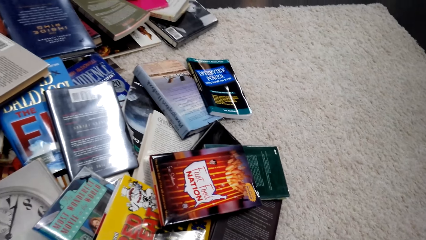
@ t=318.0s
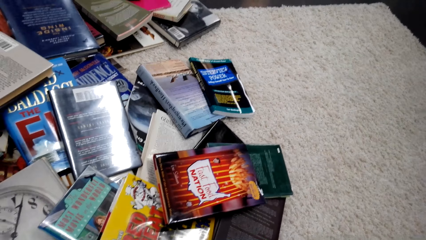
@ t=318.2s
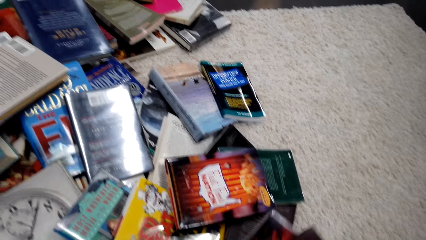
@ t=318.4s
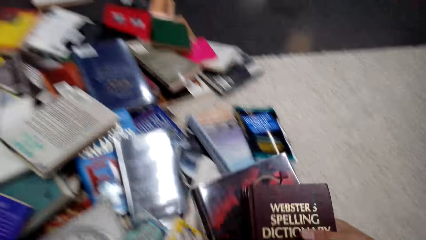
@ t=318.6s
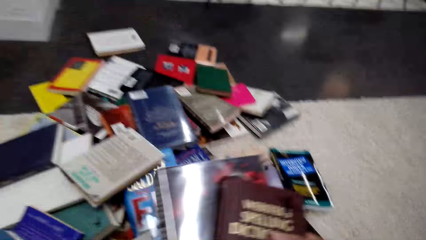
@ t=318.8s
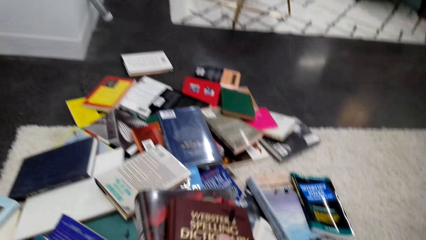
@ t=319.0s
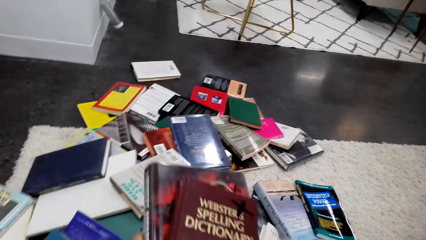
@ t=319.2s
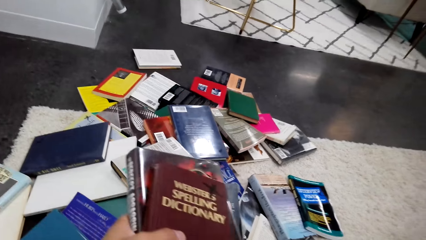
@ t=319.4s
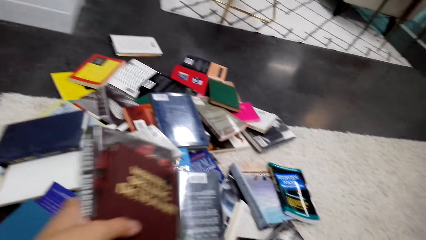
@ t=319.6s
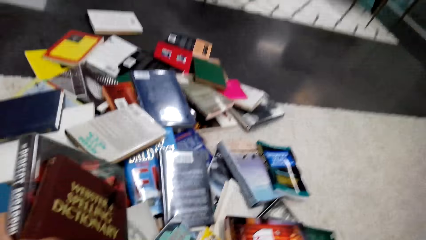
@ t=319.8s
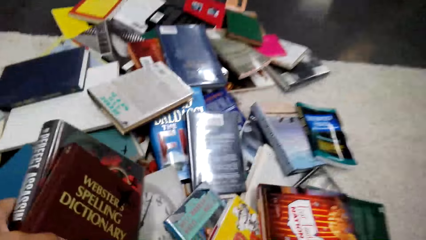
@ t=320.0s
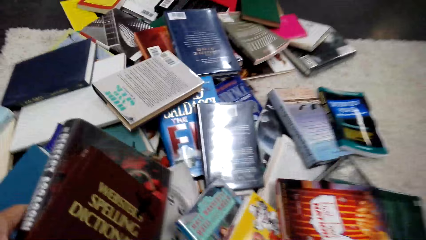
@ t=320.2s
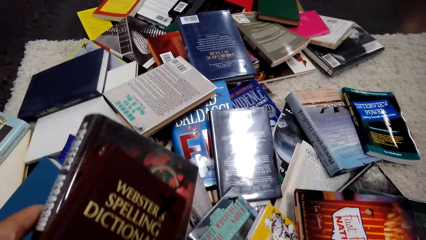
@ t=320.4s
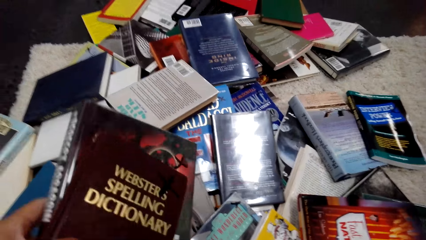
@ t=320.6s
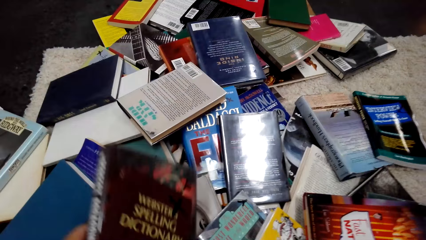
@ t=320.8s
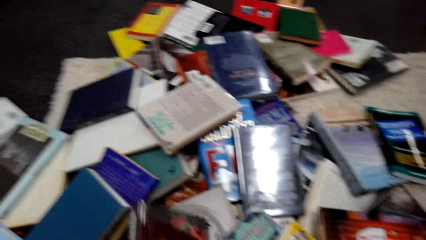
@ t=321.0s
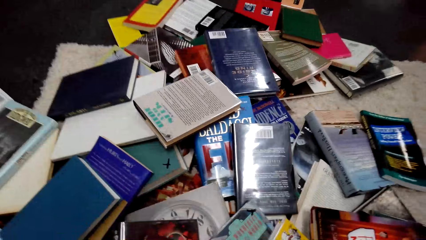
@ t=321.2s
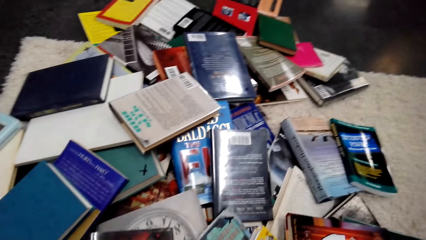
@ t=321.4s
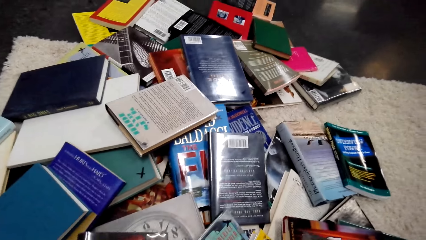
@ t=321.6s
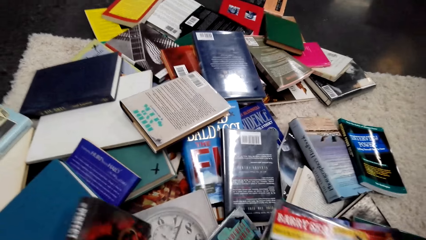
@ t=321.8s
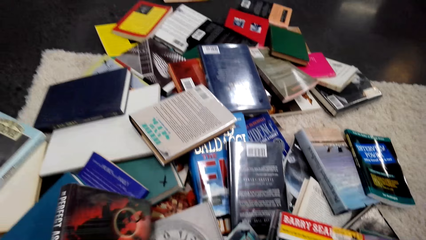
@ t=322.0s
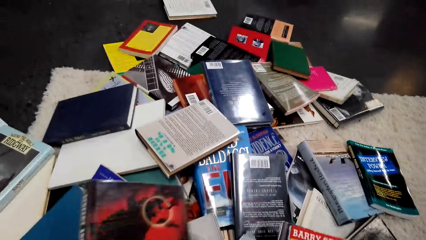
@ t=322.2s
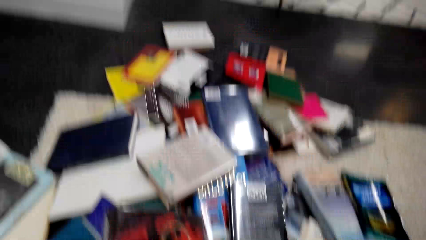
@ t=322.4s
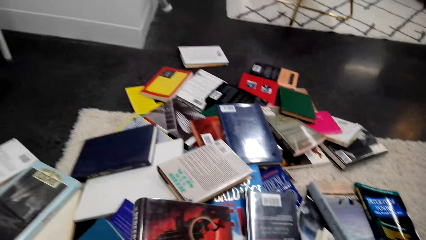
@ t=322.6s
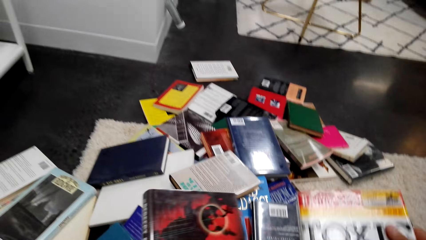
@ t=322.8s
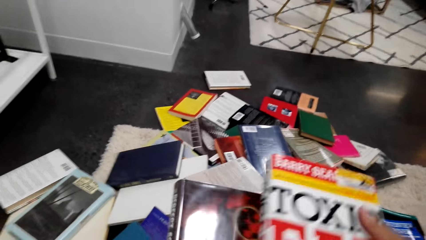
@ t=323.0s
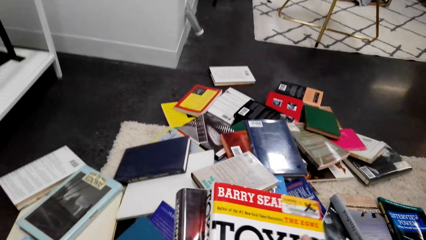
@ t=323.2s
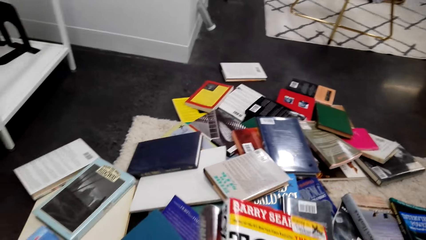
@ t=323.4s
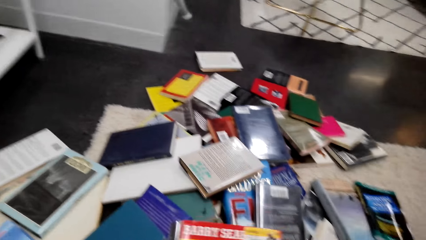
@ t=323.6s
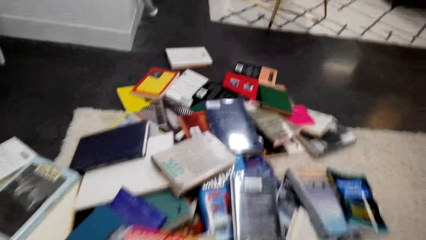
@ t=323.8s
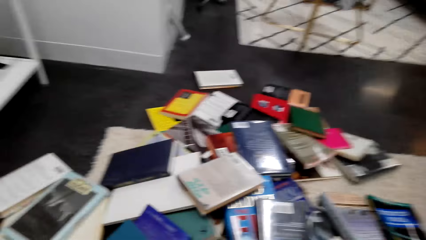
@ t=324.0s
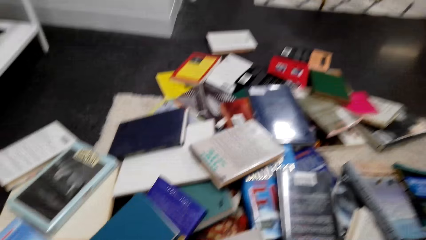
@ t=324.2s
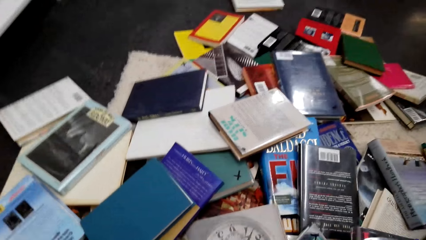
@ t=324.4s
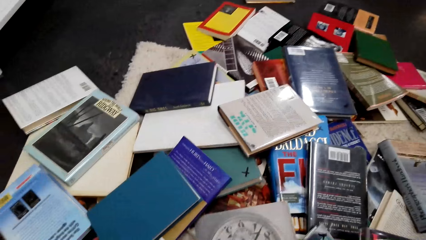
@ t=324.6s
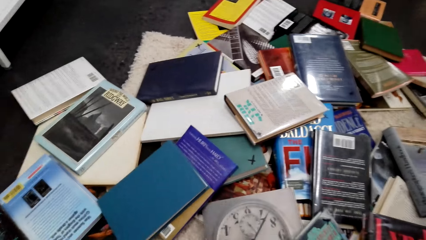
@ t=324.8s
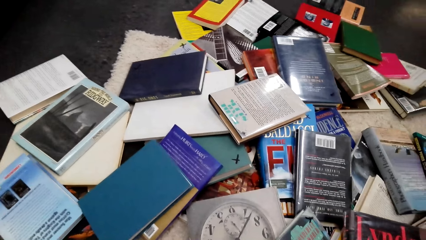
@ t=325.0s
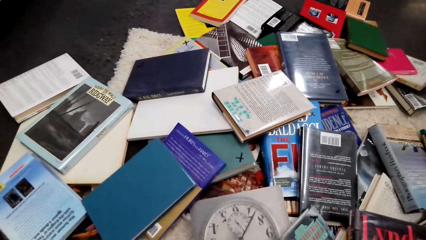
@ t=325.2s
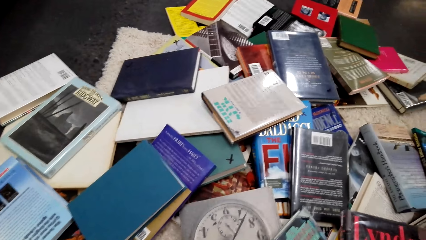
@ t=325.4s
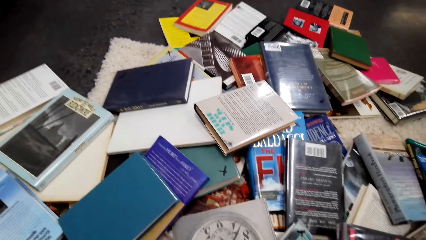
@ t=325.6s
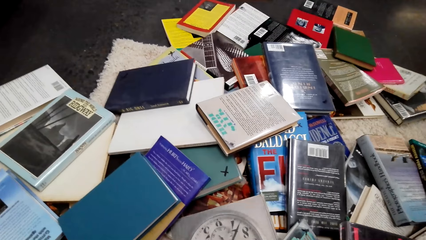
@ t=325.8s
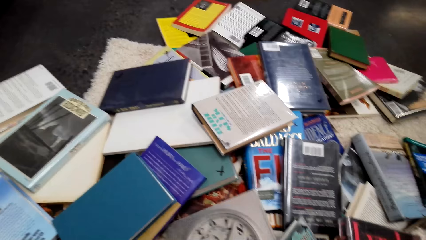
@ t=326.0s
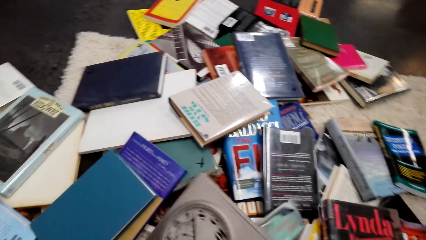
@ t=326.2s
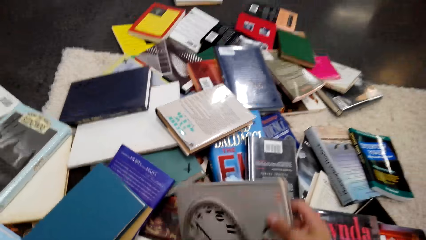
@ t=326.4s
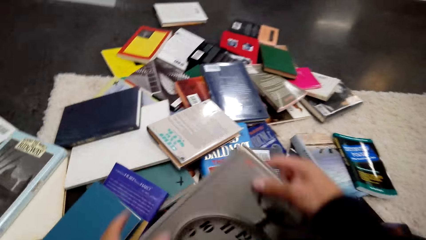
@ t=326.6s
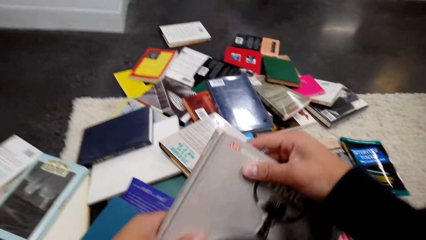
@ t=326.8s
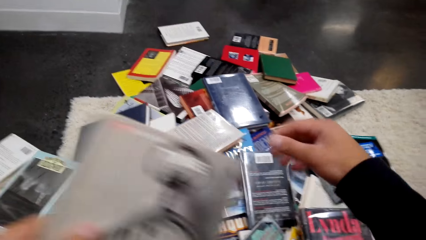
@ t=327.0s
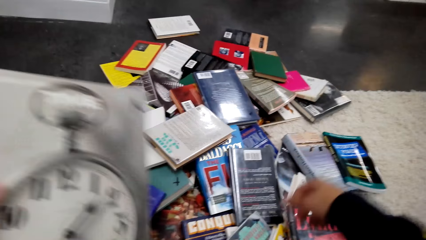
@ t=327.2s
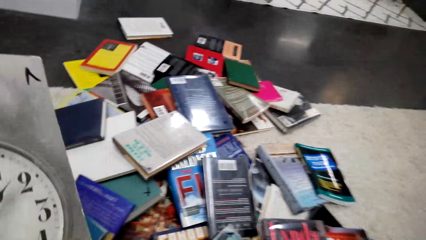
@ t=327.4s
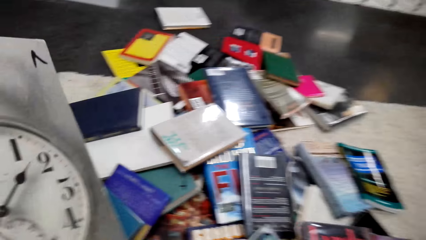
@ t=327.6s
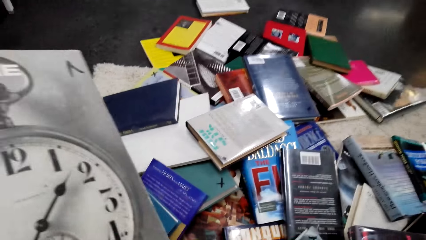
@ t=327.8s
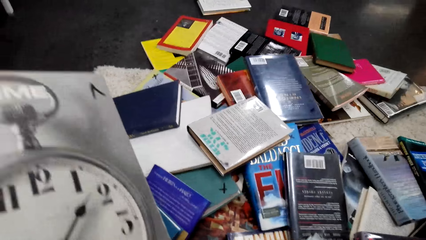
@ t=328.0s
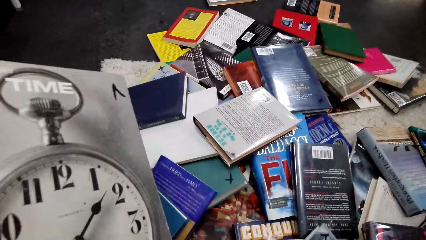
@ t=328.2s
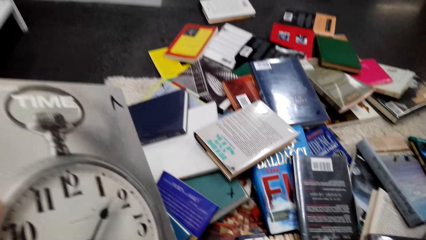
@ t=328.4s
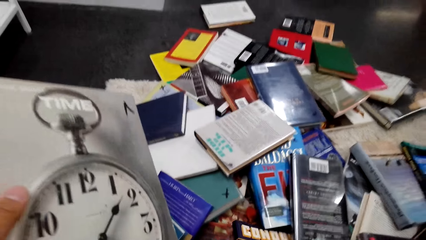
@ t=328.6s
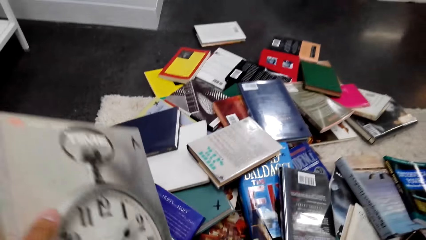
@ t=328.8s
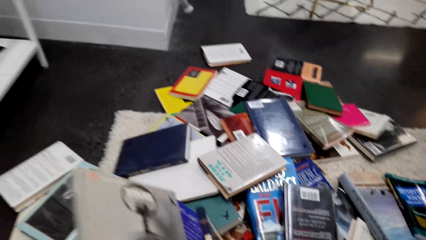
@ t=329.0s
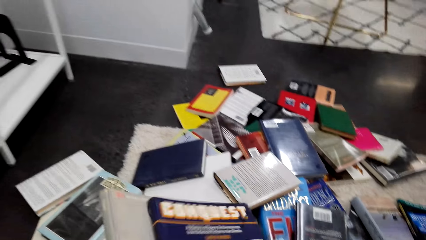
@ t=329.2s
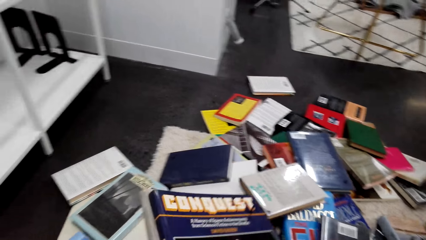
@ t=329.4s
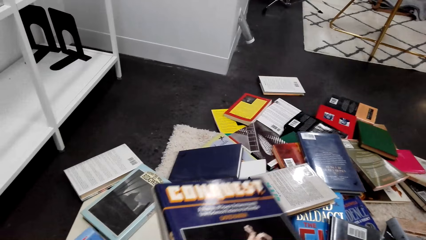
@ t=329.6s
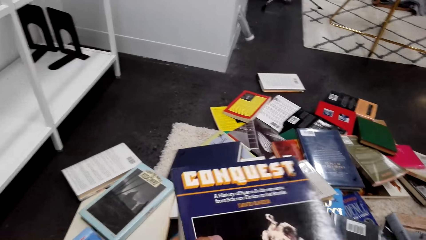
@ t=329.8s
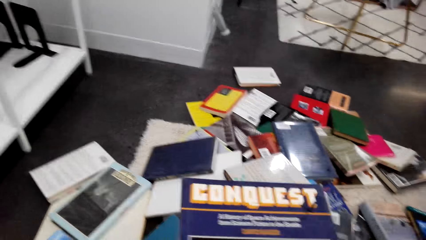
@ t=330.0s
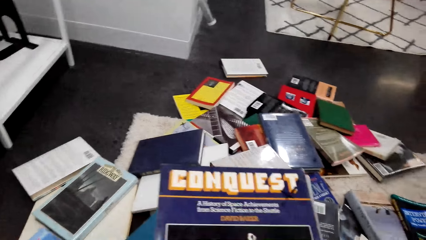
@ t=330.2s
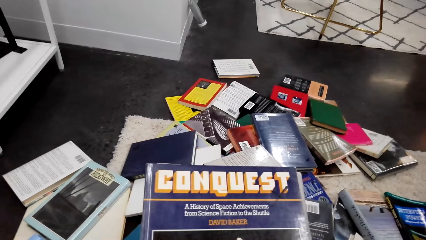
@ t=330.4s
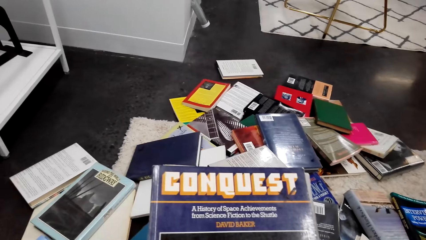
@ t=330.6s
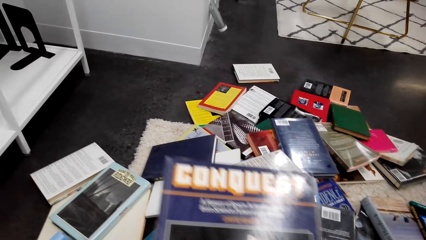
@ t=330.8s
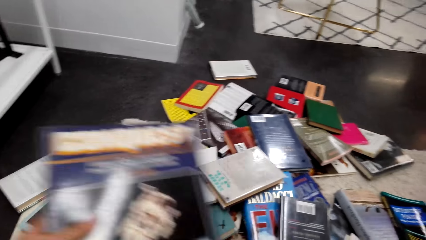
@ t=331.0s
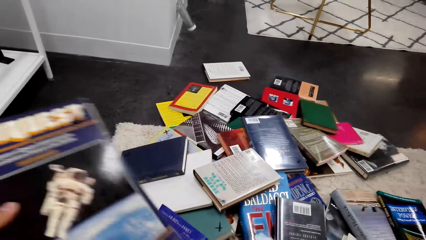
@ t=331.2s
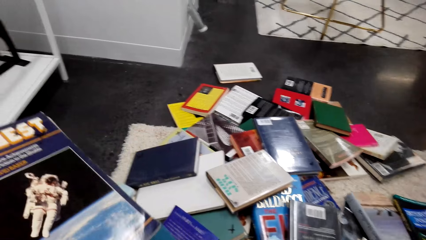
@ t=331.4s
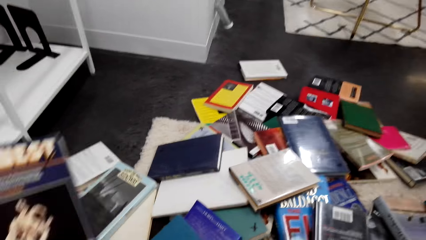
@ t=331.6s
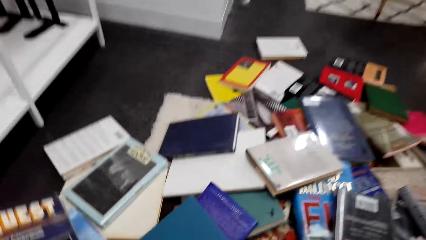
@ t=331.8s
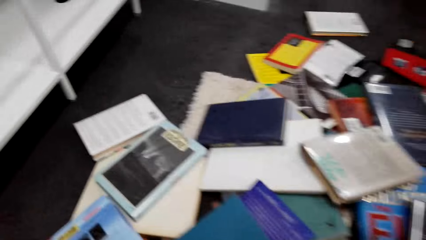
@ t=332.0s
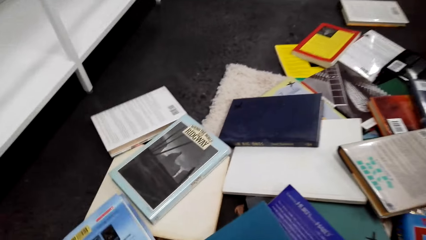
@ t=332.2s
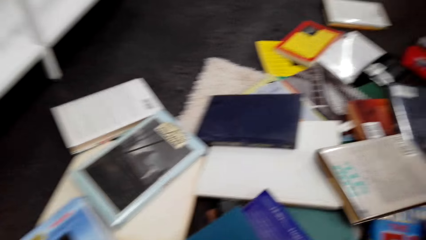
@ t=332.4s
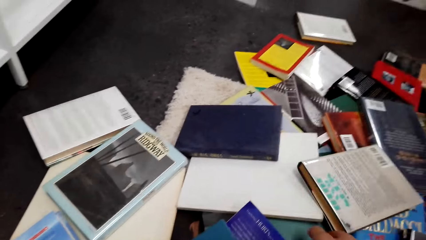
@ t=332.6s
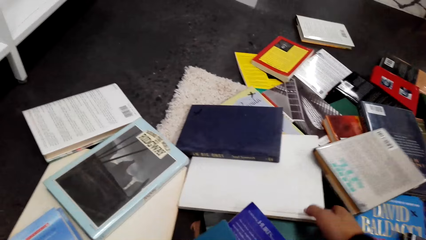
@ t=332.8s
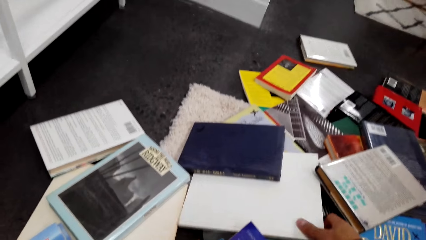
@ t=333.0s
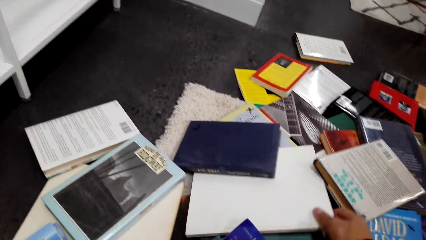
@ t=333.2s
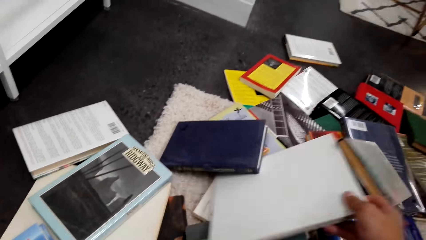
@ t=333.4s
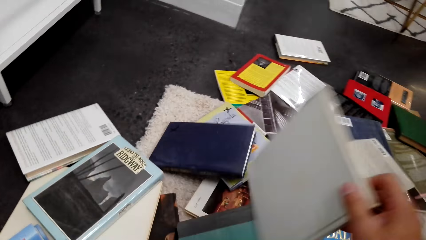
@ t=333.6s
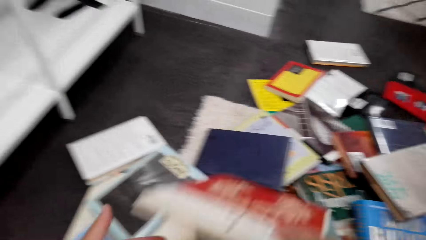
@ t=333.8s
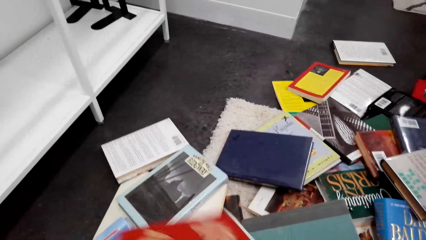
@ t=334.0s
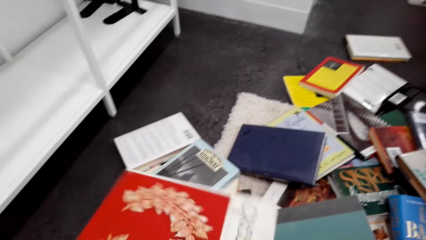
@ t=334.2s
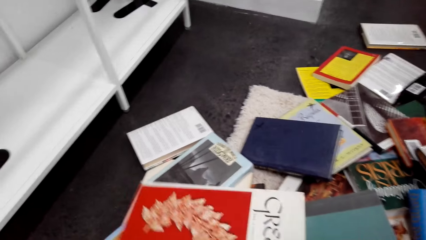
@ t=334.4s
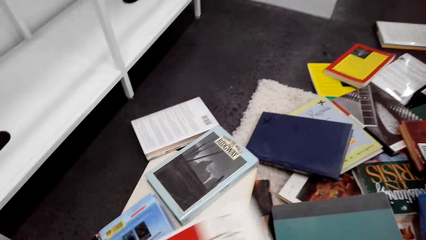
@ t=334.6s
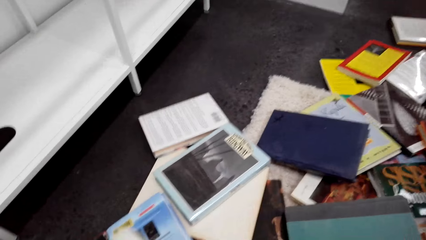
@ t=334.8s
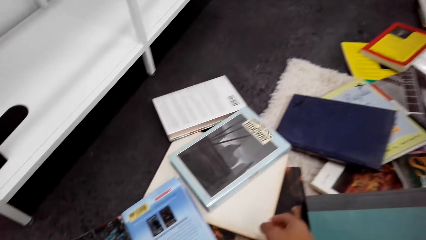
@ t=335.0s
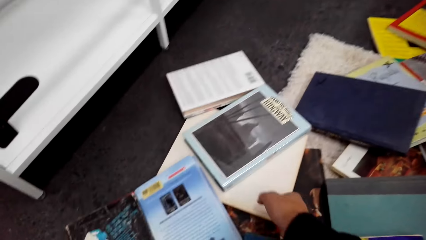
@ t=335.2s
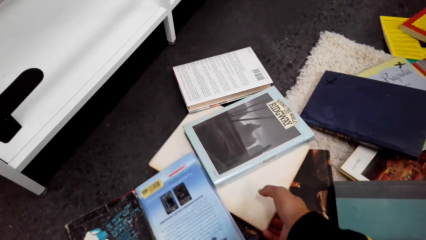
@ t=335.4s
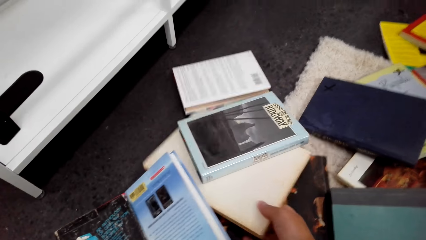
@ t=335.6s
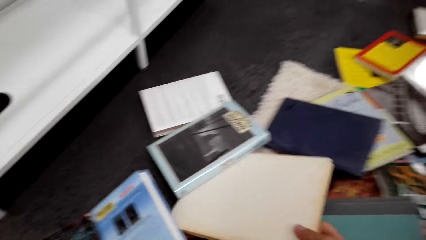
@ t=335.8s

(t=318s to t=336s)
The camera wearer picks up the books on the floor. They pick up a book on the floor. They arrange the books. They put a book on the other hand. They pick up a book on the floor. They pick up a book on the floor again. They put the book on the other hand. They put down the books. They pick up a book and switch the book to the other hand.
